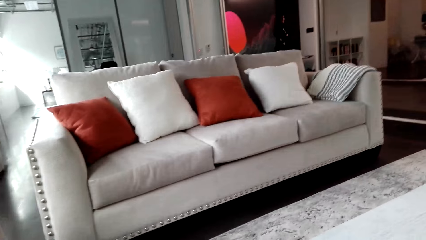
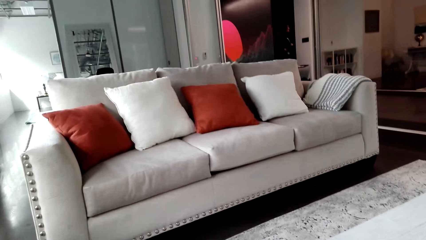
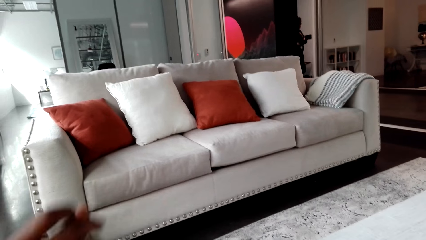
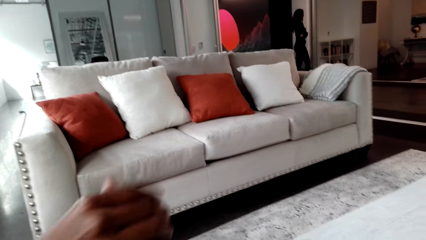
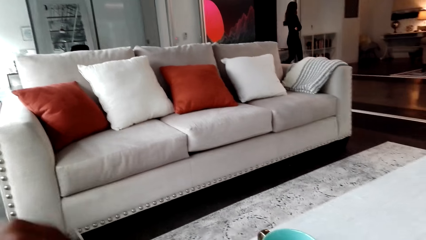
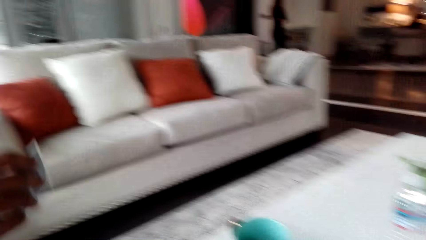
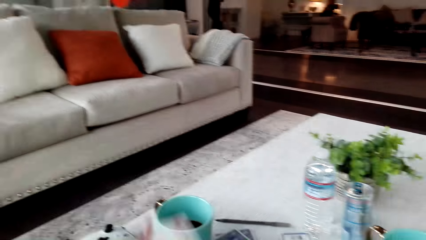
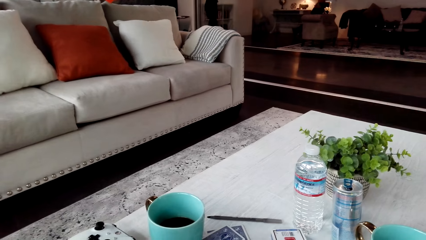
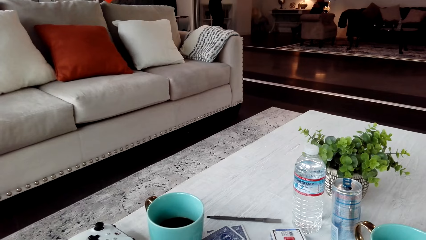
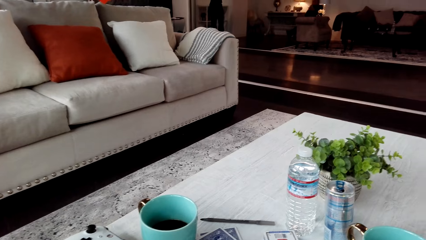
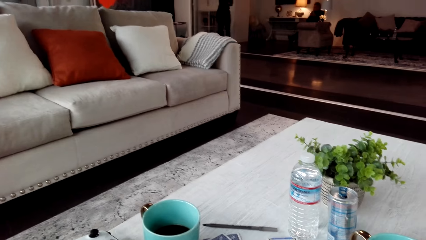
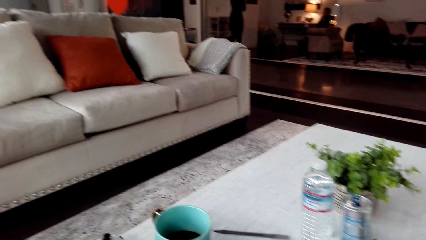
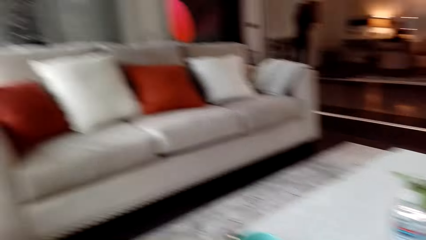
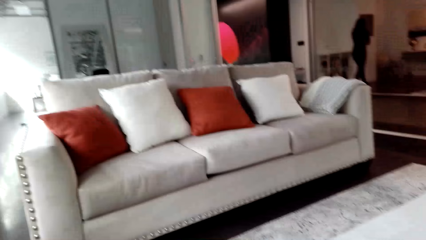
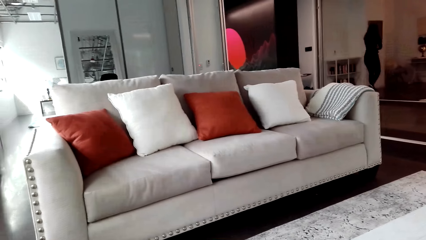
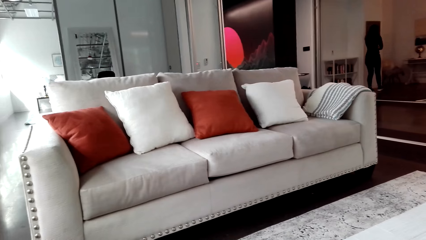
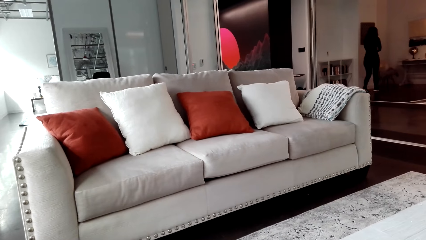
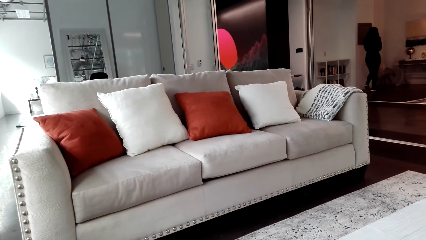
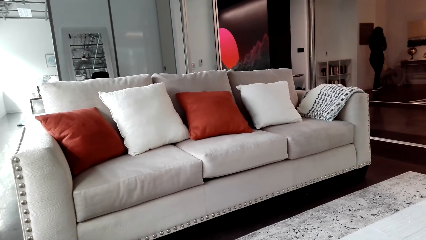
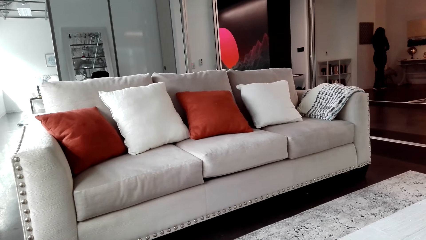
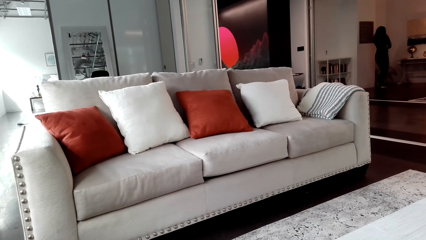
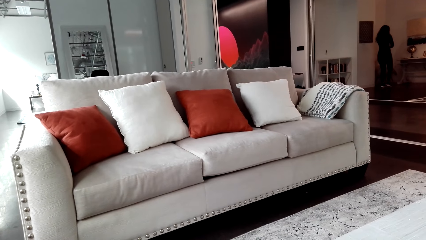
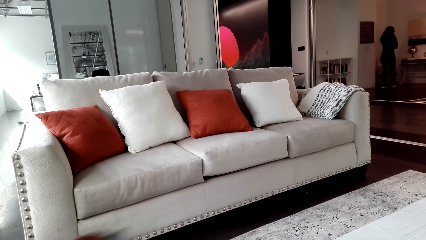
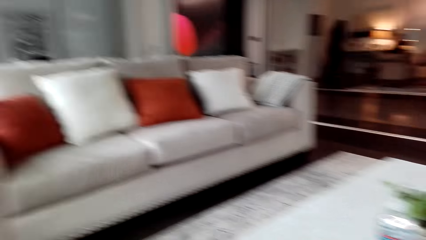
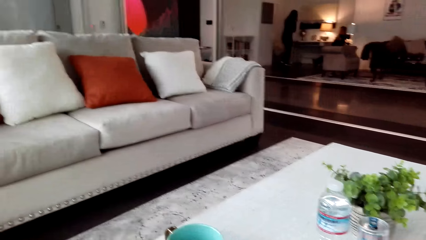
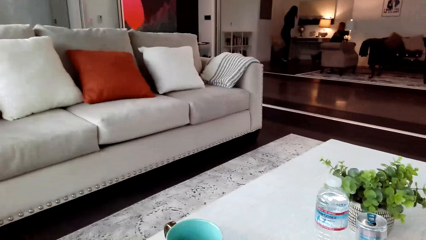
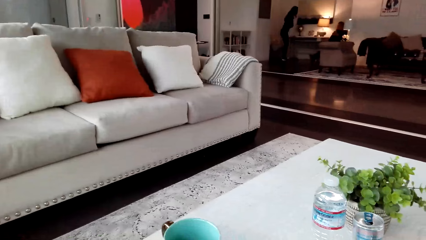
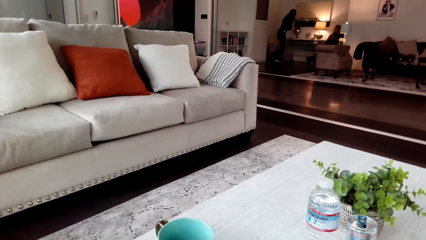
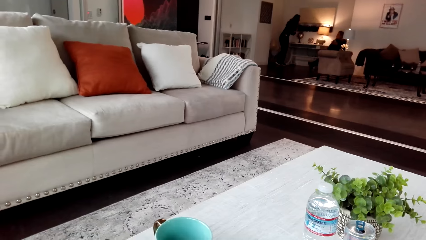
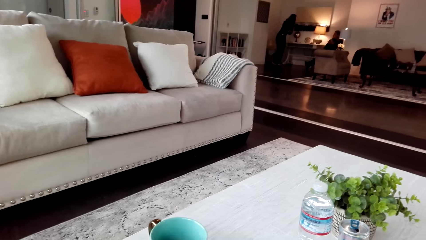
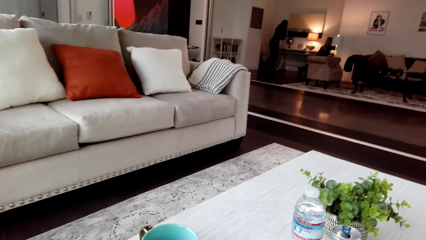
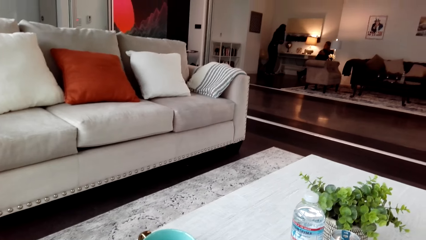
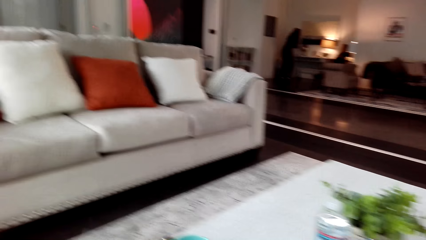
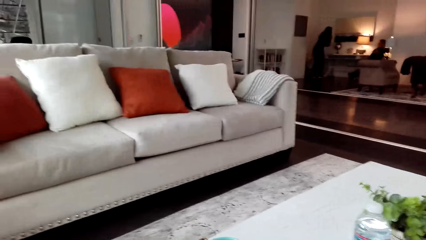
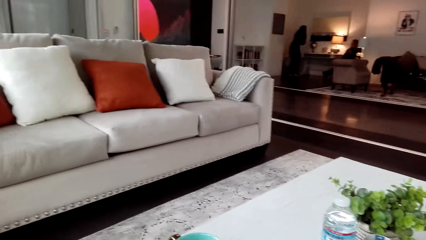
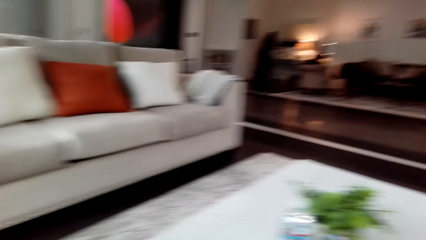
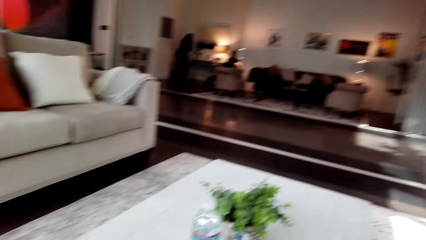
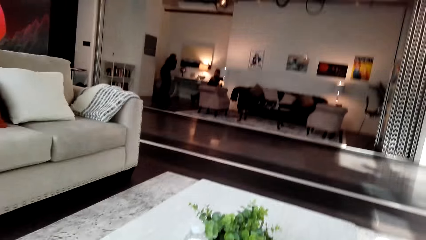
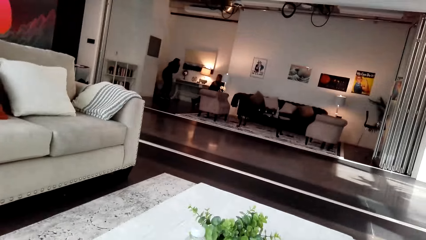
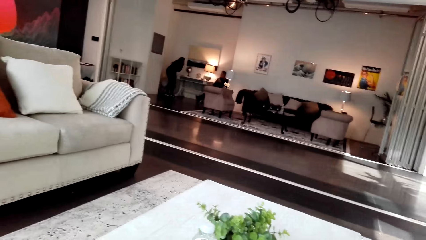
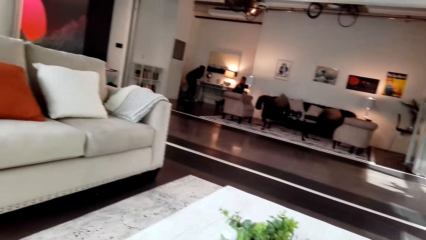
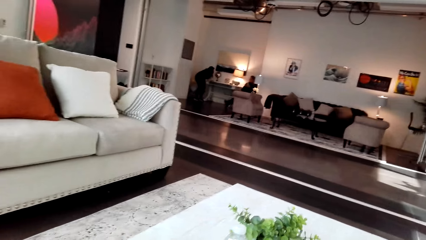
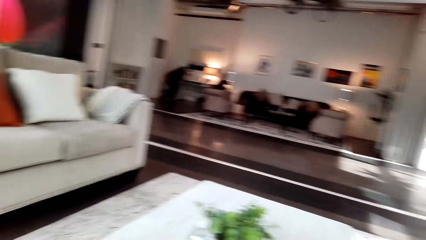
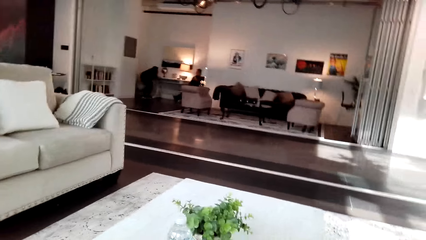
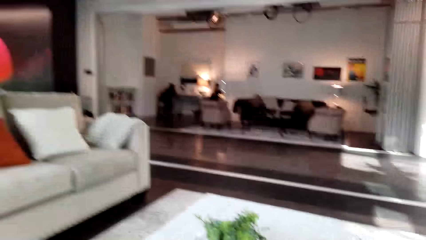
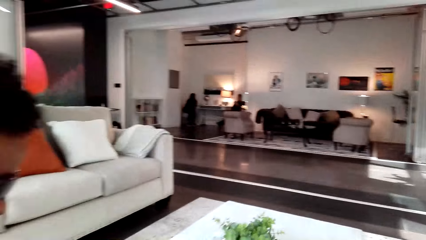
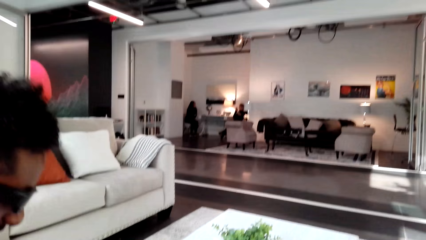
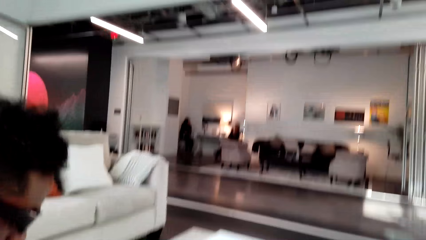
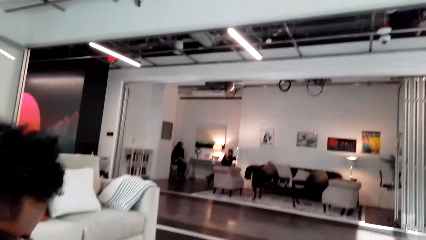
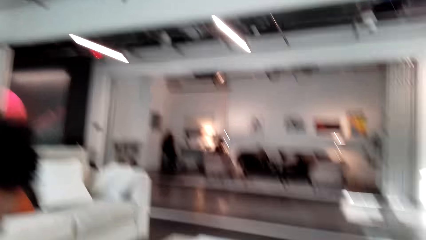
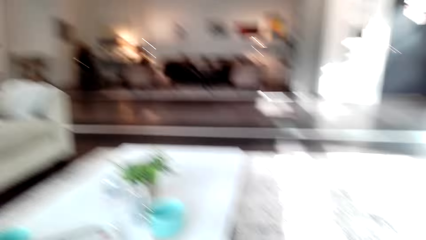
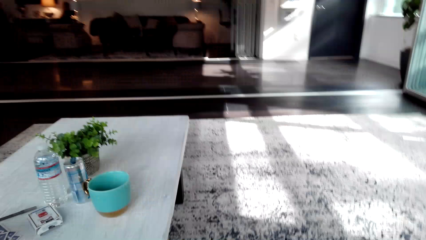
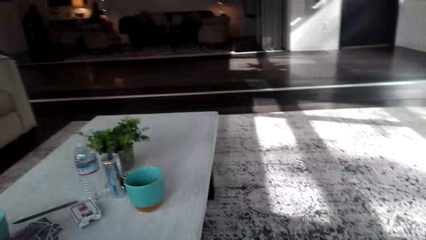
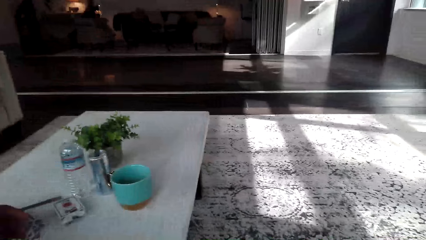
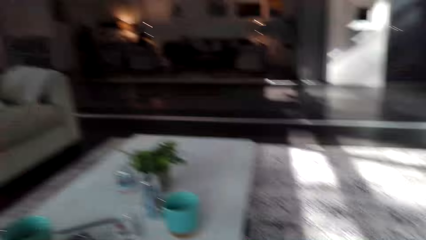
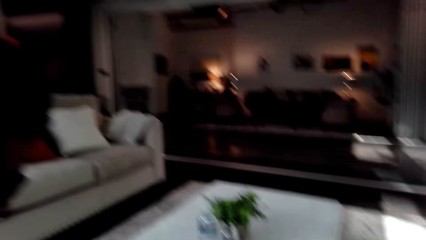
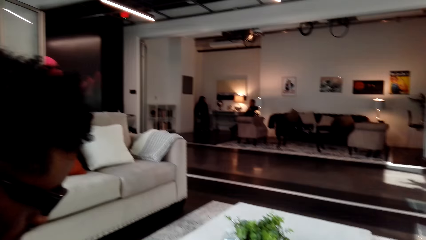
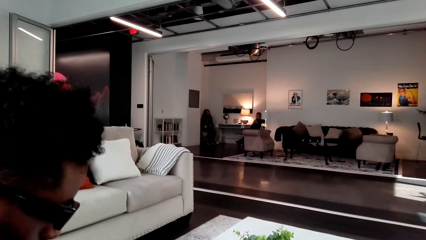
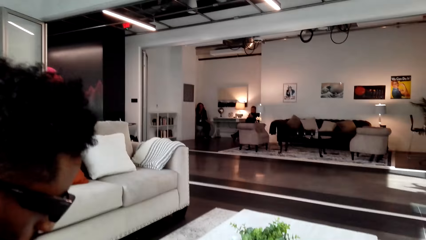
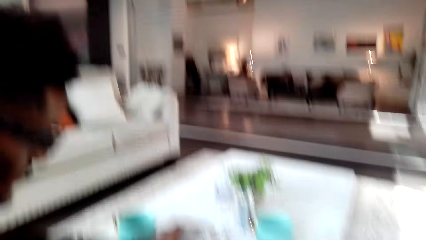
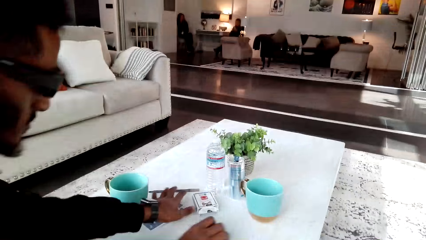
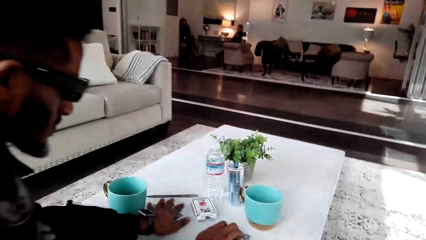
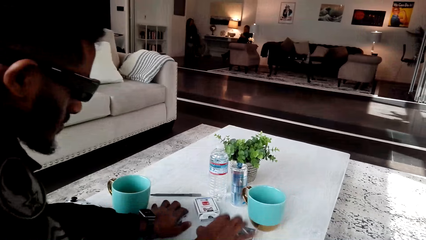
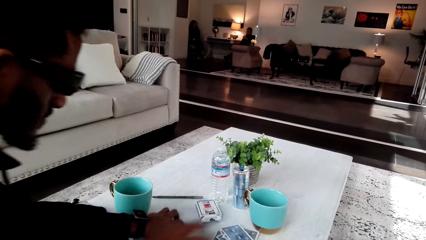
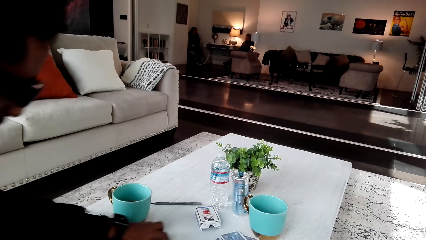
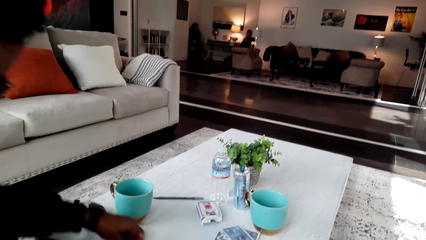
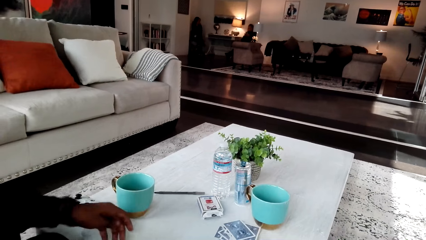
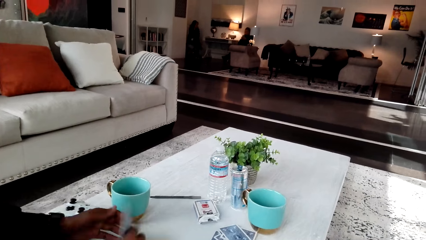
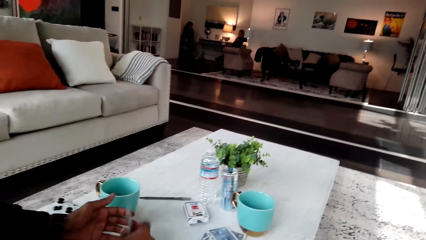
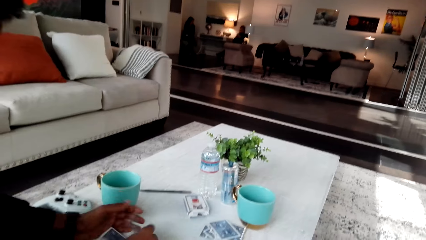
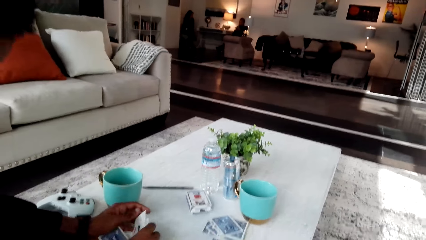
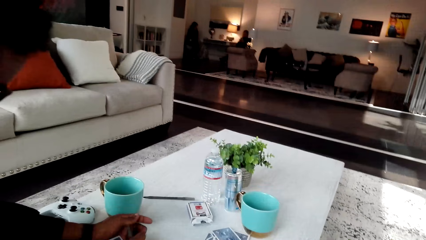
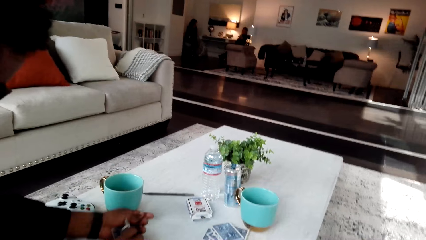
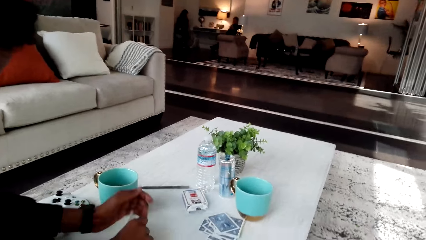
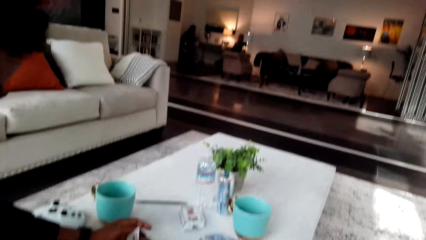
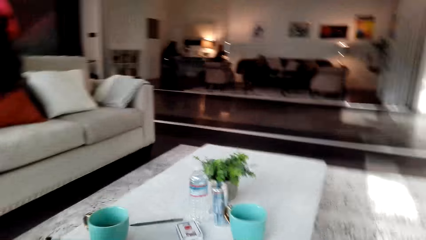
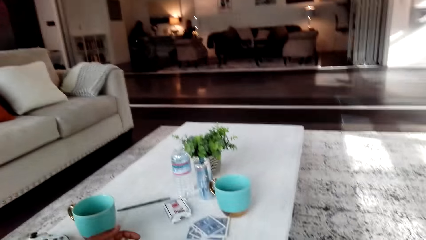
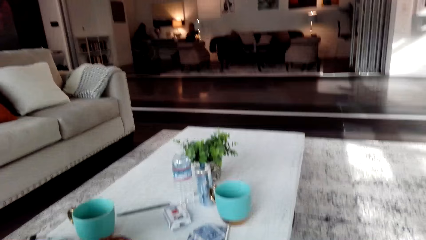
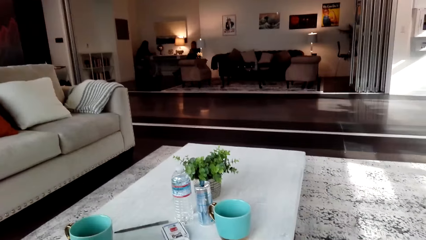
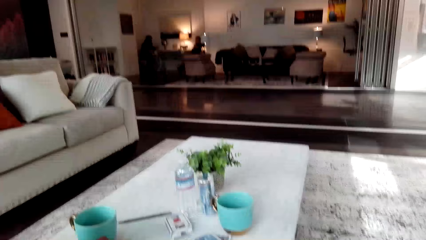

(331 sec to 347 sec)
A man holds the cards.
